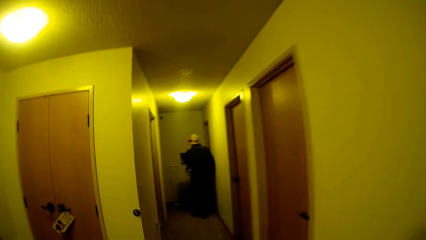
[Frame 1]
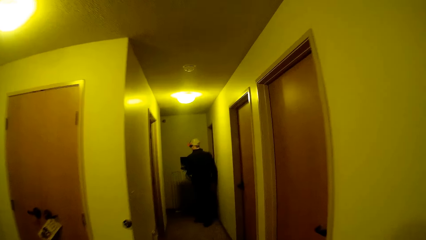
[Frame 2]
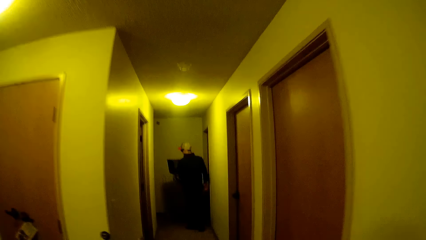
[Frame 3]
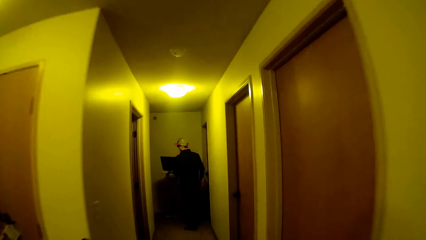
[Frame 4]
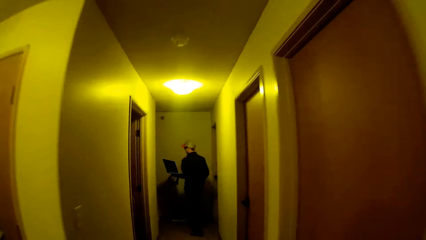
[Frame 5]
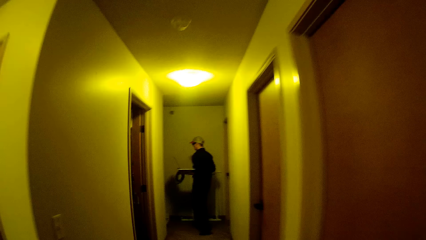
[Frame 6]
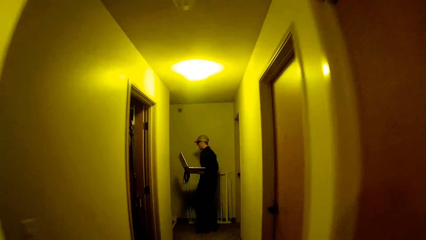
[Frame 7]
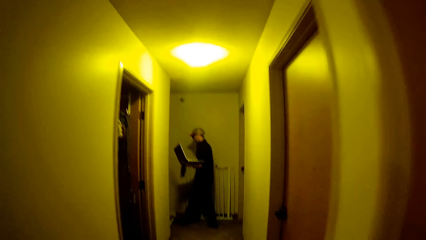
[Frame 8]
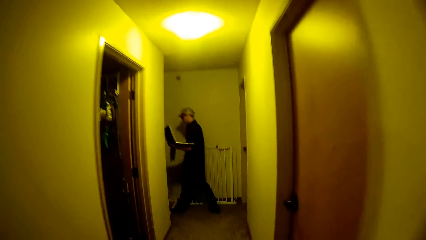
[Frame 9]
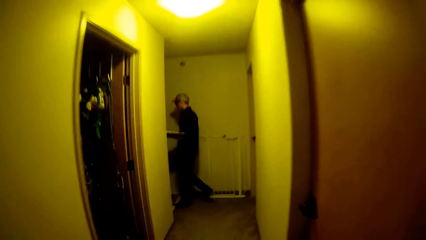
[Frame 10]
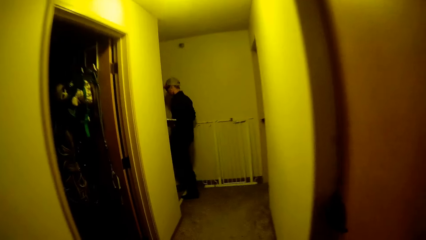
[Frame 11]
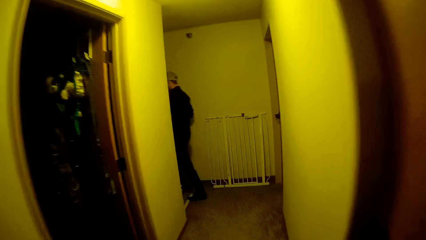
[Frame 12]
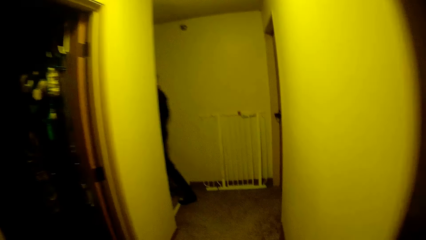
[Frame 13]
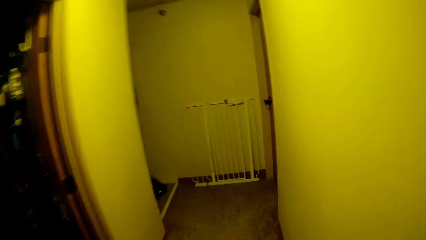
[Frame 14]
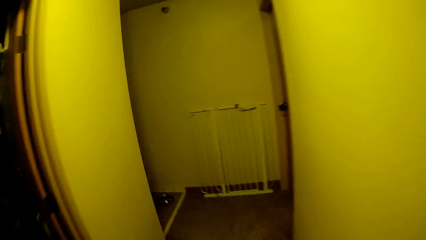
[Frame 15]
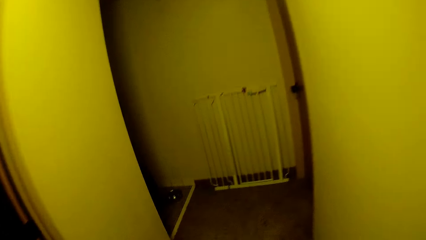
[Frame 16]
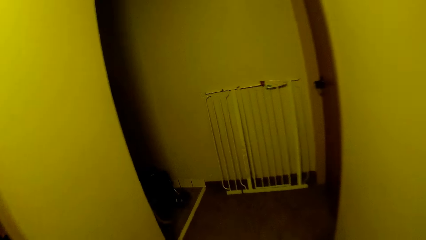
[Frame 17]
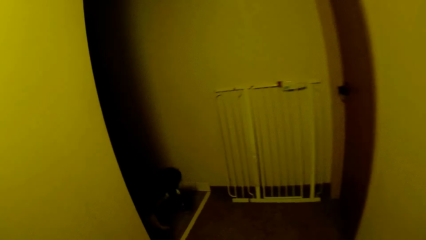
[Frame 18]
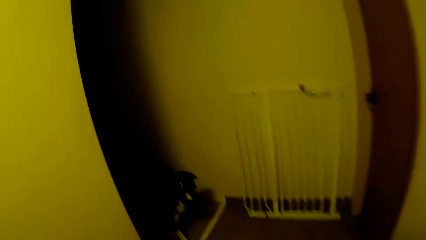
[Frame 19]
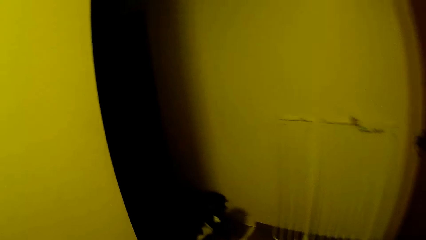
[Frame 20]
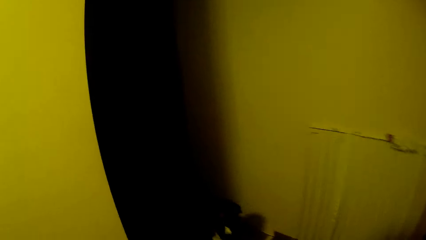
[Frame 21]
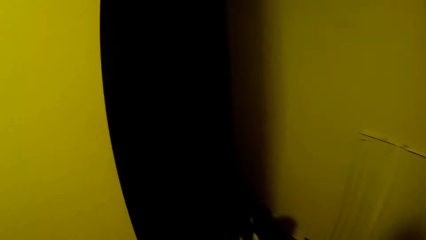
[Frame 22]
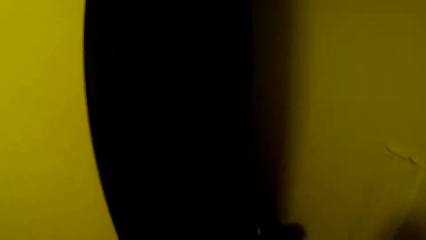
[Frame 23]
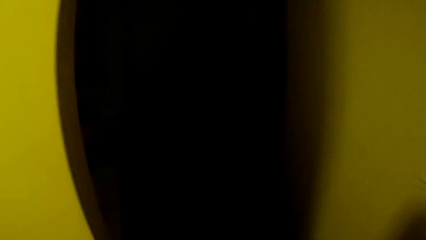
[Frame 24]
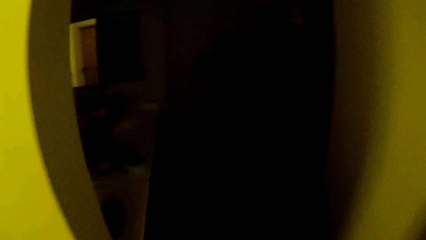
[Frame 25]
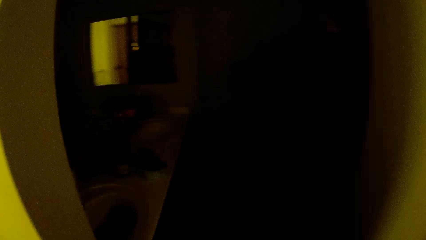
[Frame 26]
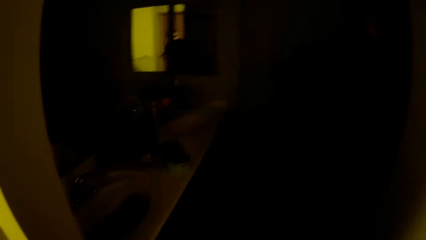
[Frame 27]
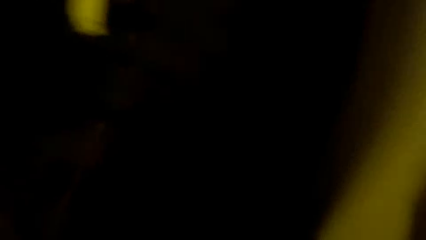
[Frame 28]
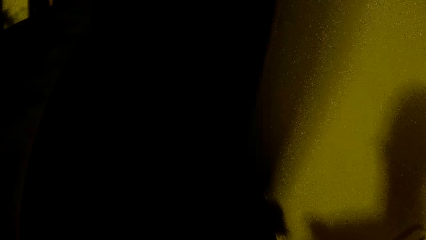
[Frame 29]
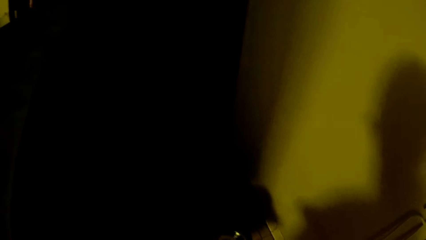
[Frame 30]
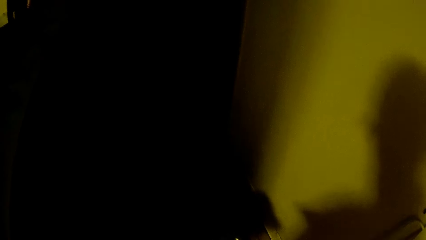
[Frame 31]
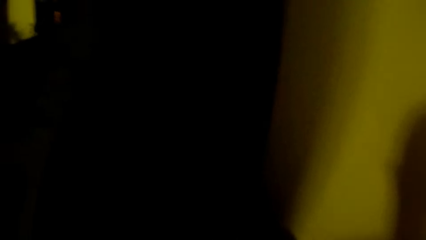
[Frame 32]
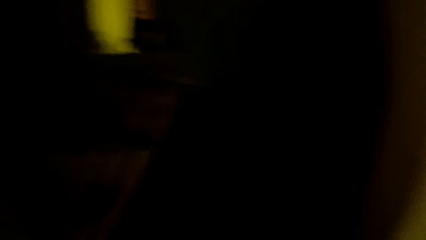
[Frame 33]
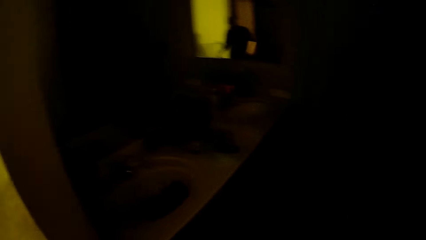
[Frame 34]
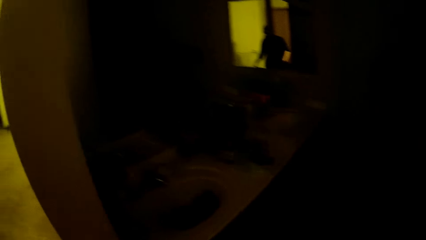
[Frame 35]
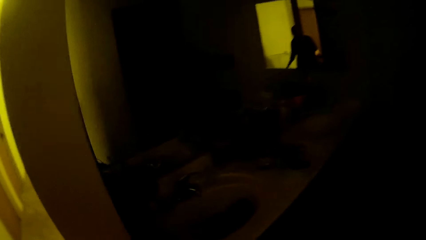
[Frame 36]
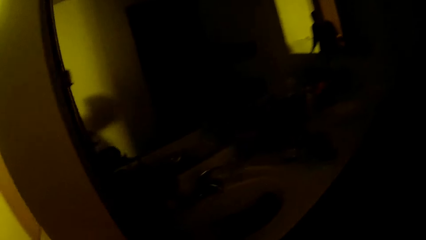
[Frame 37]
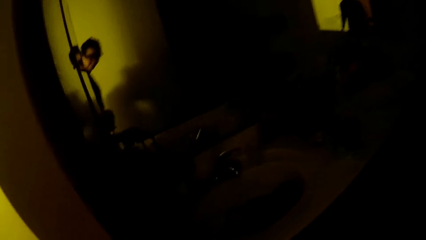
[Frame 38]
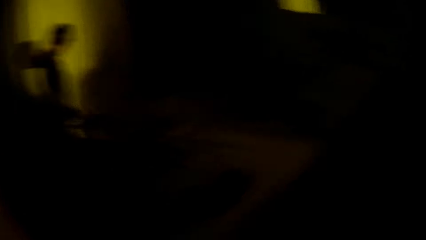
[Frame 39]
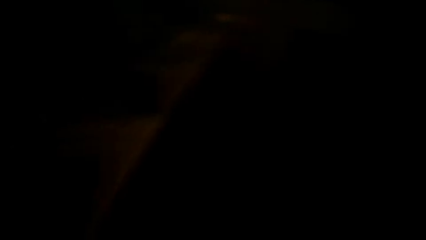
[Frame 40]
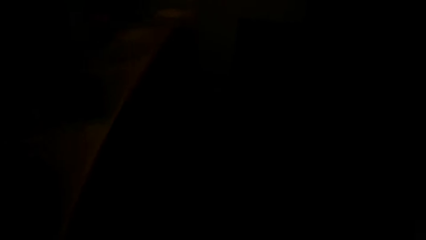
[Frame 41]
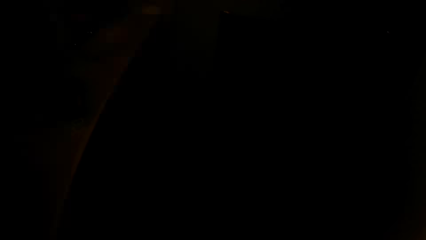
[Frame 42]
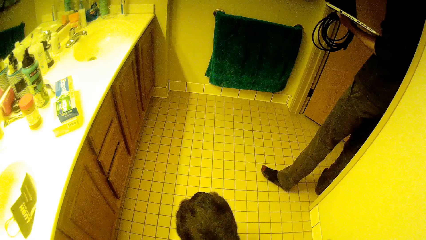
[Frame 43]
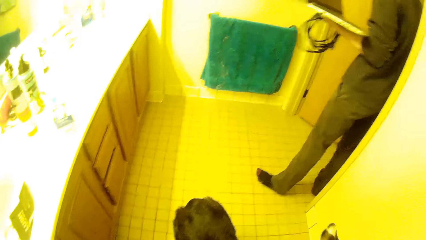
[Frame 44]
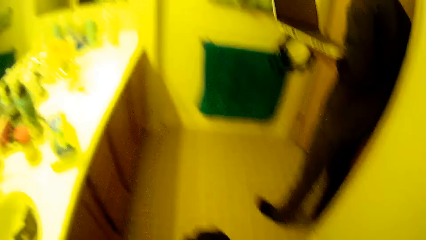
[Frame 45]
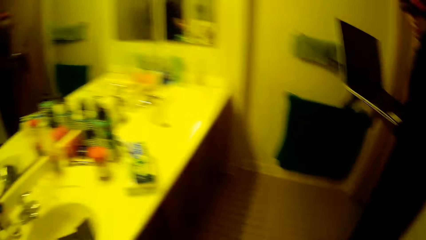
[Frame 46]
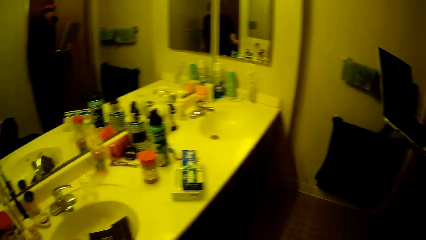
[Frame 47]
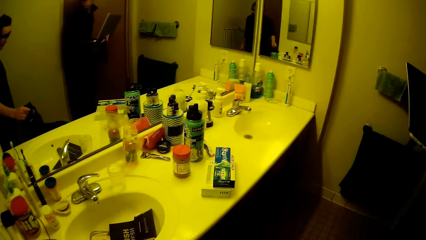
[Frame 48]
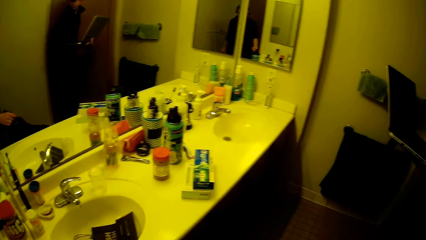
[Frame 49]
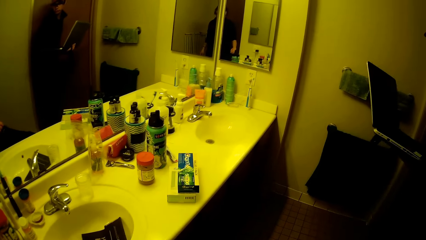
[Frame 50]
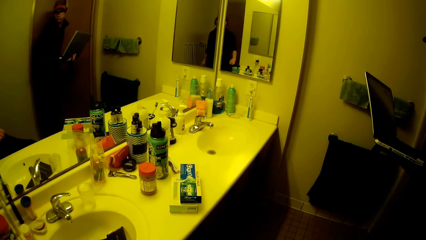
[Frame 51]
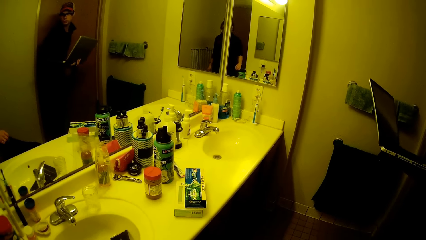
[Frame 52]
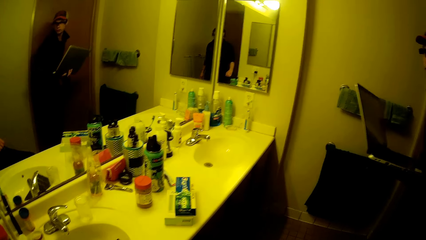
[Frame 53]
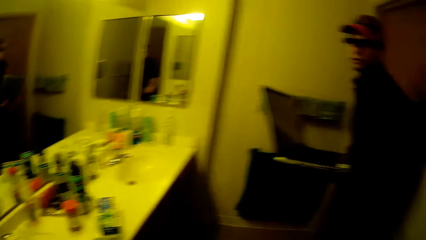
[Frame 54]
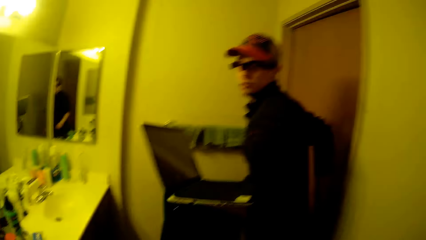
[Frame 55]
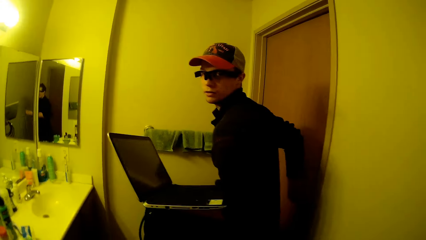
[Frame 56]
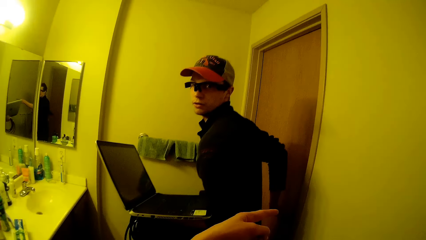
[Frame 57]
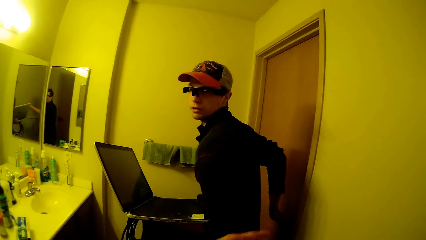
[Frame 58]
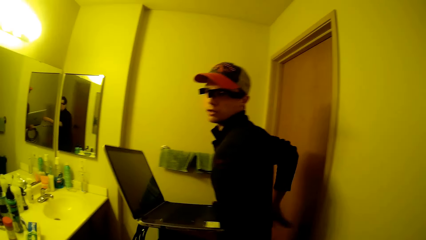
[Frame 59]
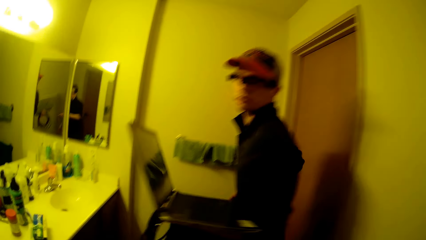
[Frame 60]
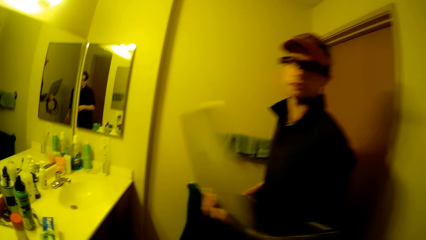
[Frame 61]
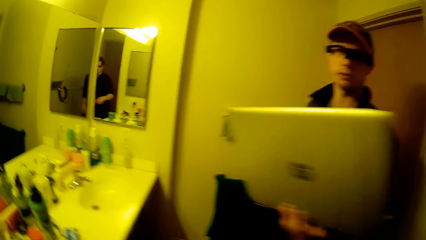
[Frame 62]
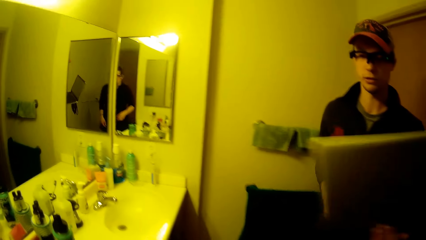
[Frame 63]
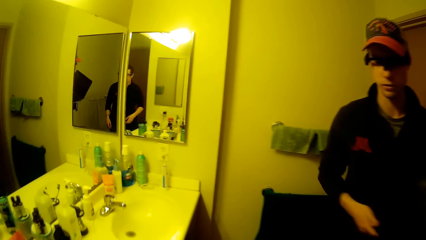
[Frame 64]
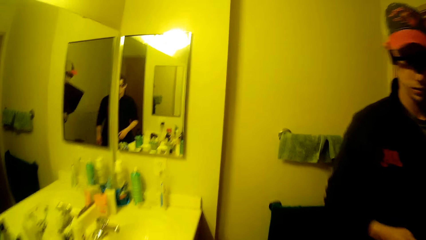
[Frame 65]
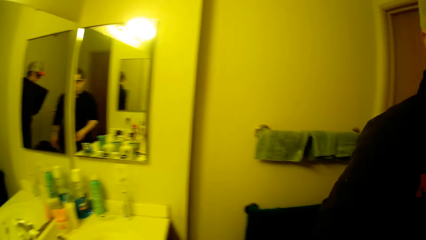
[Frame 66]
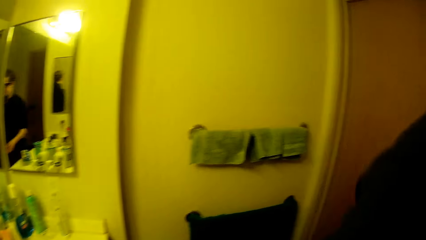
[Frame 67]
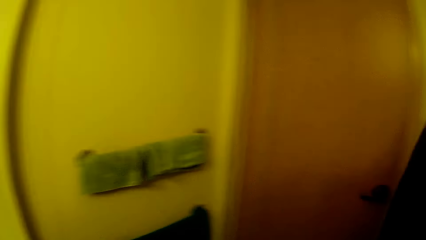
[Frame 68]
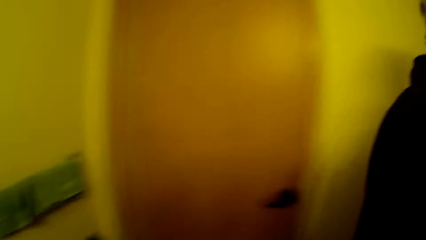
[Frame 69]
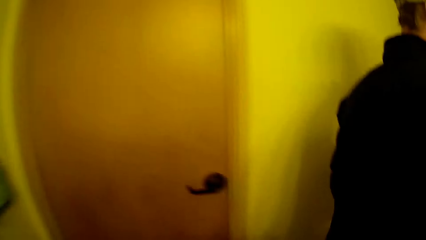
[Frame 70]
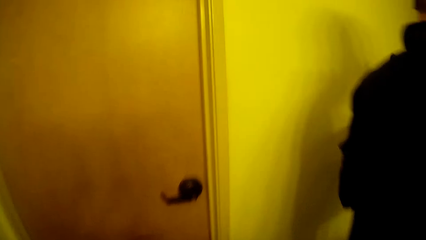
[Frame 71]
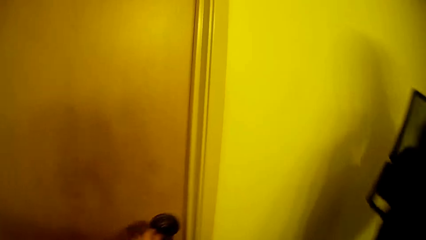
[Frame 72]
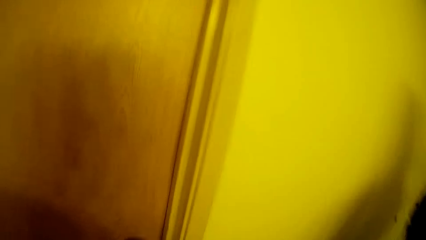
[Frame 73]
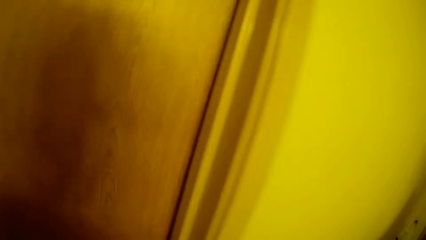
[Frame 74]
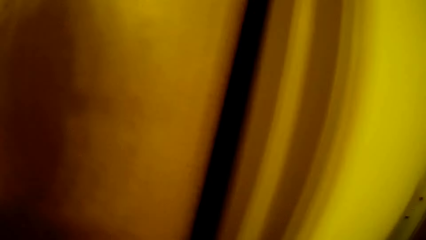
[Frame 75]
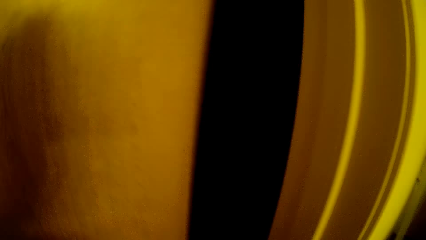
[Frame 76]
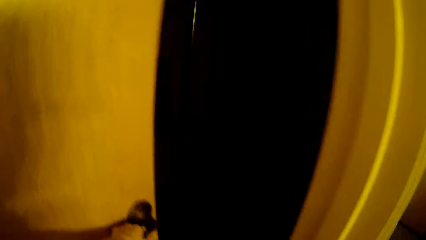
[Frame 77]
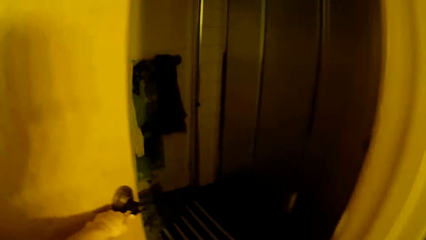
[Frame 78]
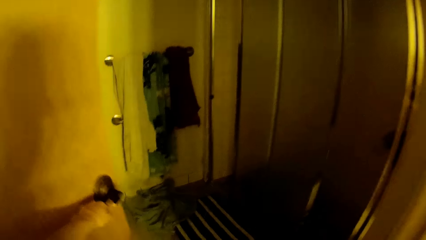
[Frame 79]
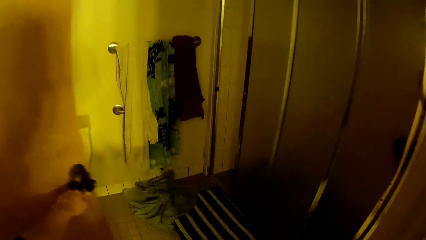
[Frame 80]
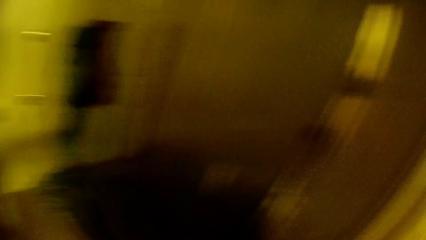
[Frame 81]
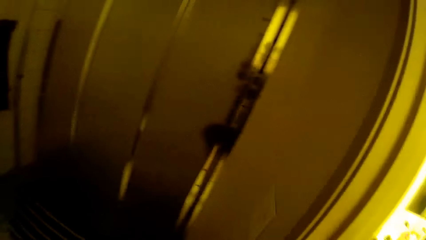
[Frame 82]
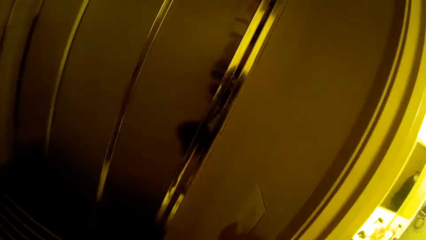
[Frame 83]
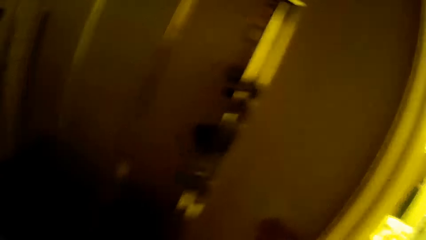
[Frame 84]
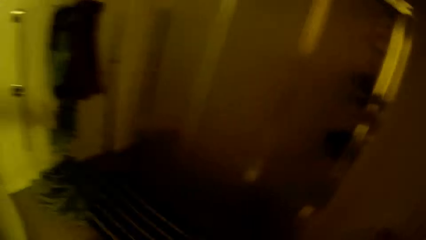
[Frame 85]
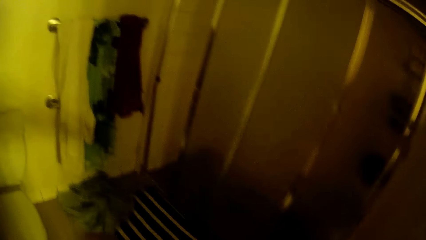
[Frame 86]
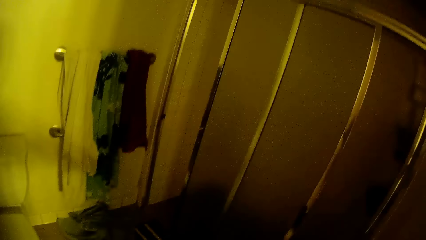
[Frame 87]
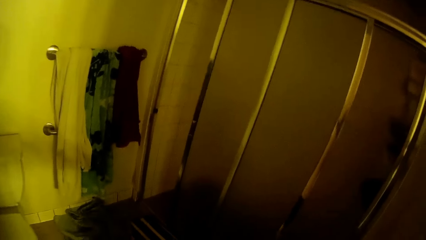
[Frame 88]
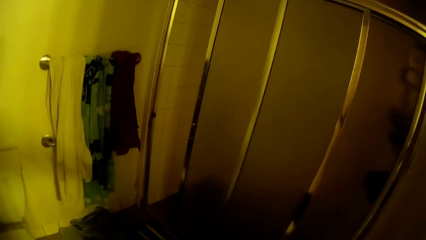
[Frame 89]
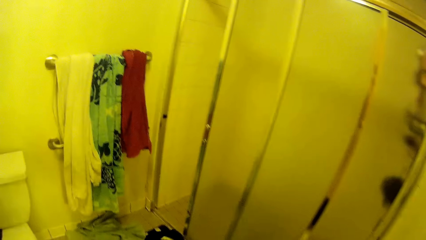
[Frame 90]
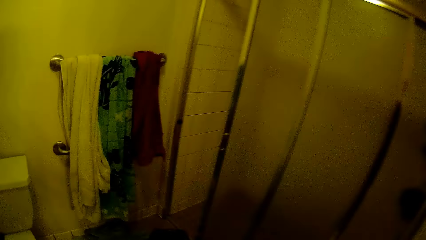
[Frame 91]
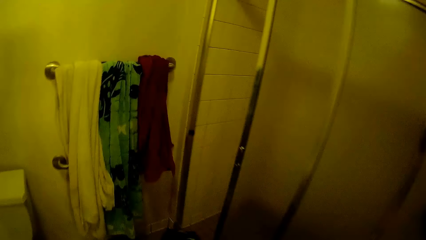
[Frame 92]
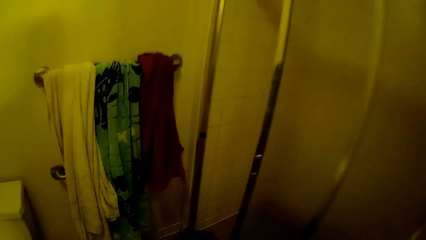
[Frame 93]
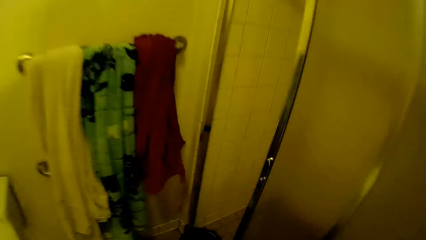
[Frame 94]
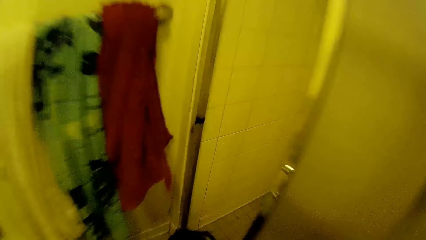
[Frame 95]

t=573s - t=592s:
The camera wearer stares at the sink. They interact with a man. The man closes the door. The camera wearer opens the door. They turn on the light. They walk around the bathroom.
